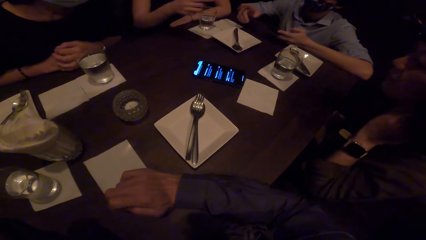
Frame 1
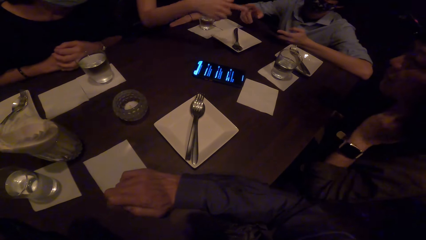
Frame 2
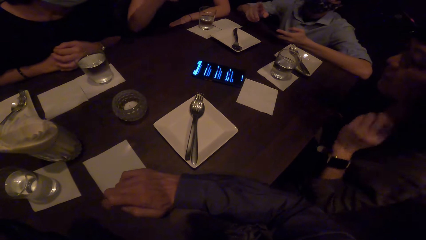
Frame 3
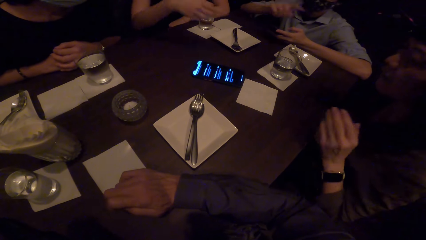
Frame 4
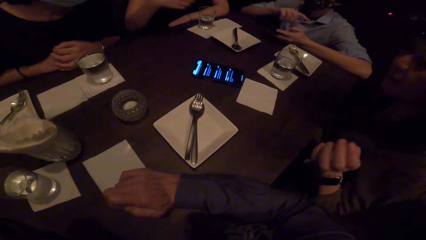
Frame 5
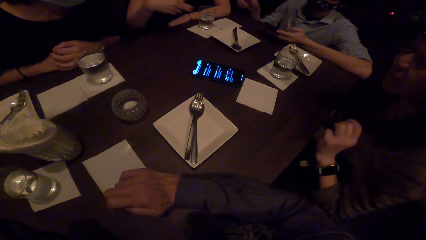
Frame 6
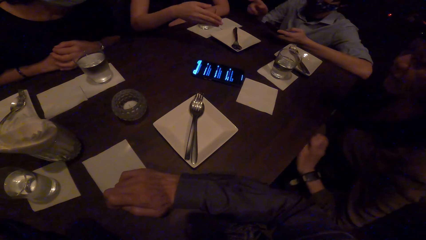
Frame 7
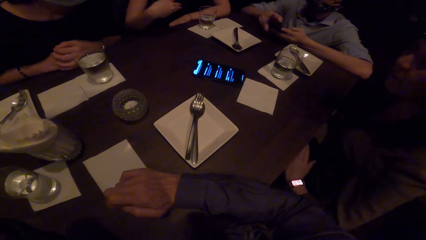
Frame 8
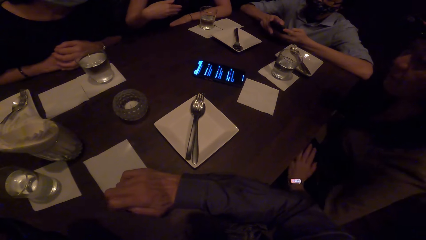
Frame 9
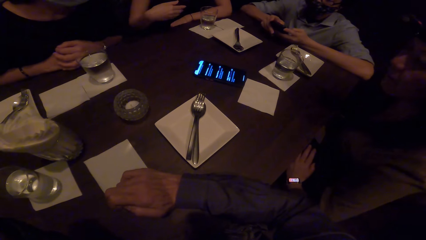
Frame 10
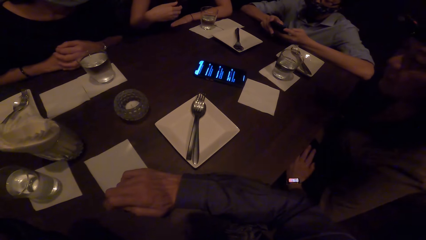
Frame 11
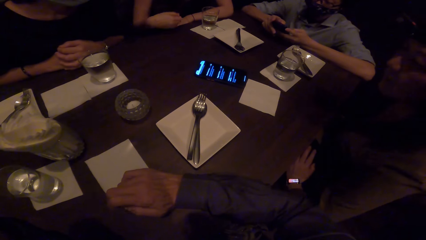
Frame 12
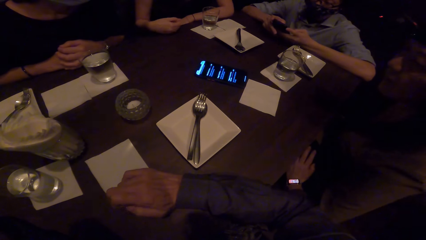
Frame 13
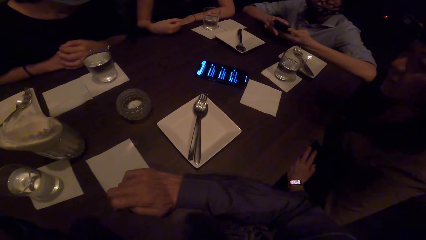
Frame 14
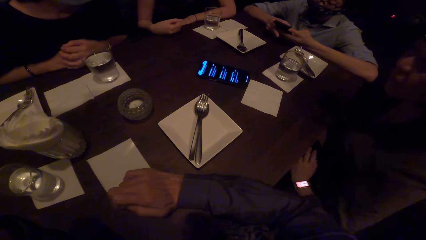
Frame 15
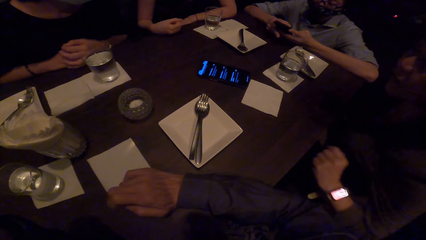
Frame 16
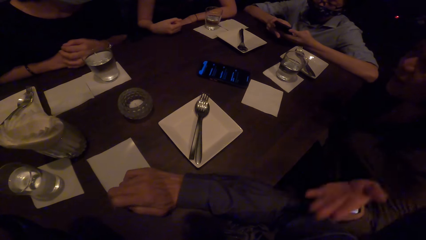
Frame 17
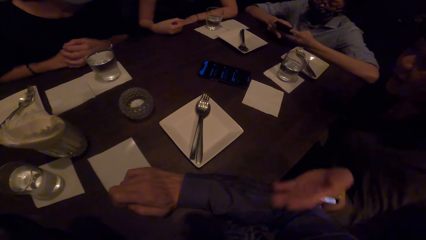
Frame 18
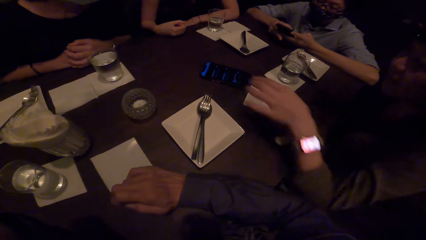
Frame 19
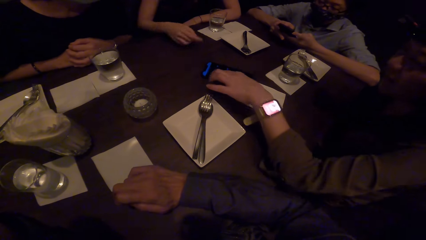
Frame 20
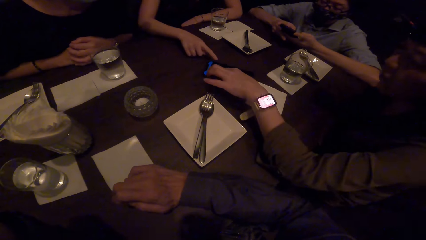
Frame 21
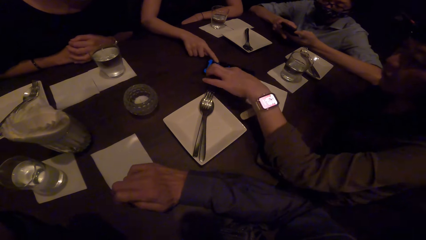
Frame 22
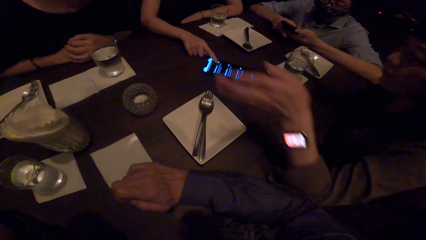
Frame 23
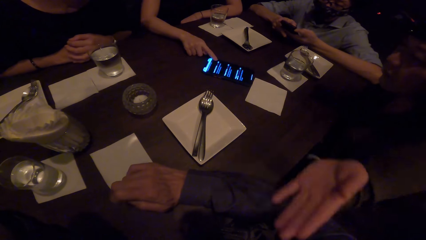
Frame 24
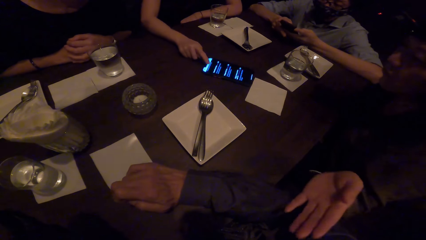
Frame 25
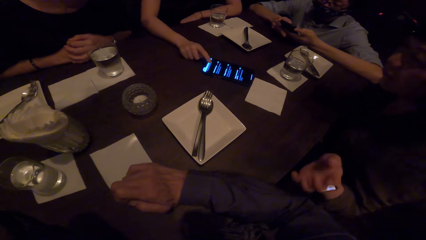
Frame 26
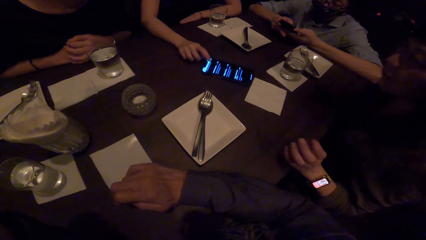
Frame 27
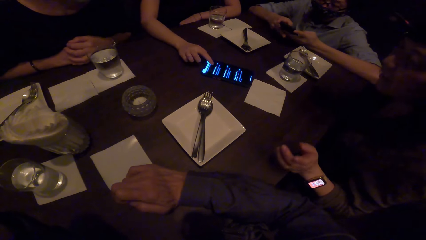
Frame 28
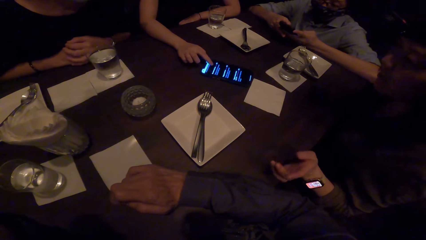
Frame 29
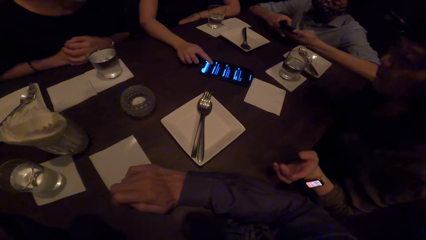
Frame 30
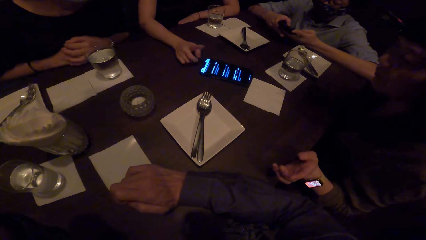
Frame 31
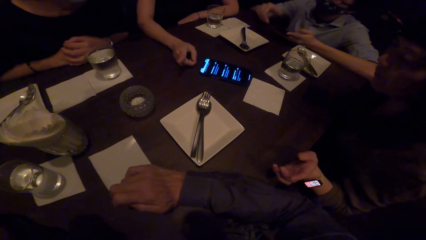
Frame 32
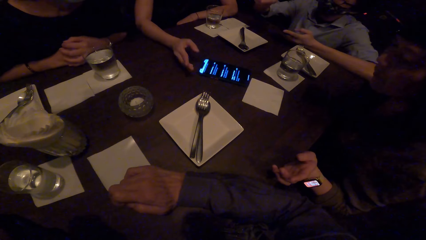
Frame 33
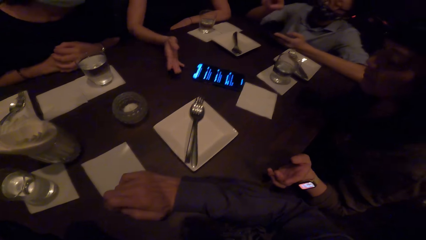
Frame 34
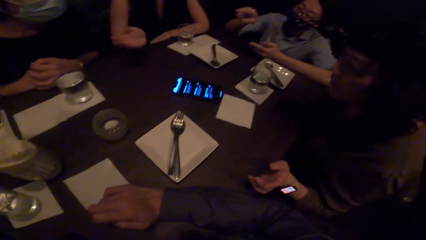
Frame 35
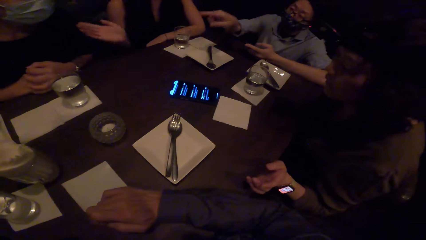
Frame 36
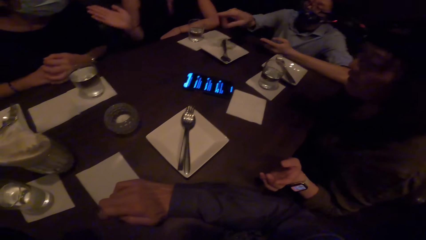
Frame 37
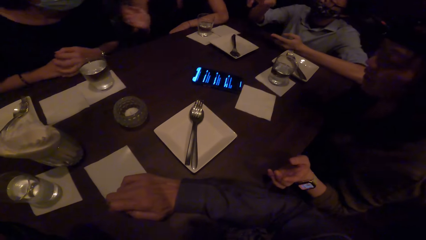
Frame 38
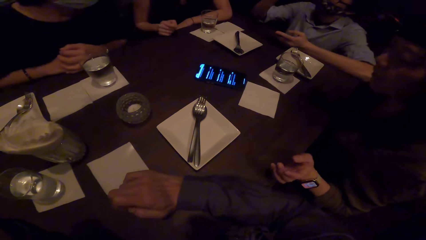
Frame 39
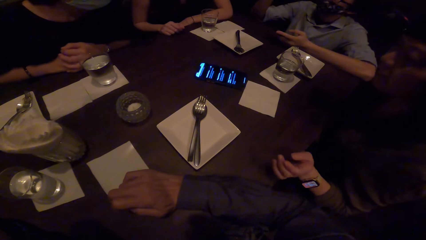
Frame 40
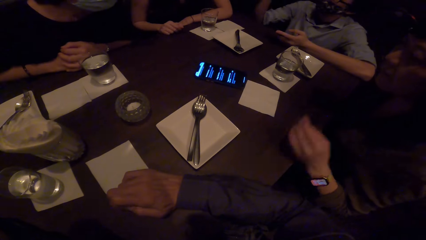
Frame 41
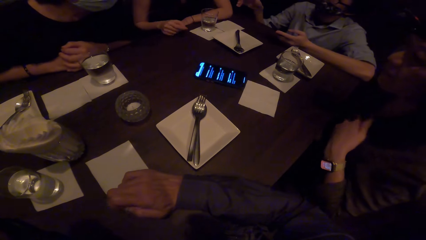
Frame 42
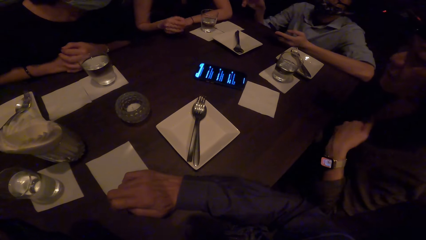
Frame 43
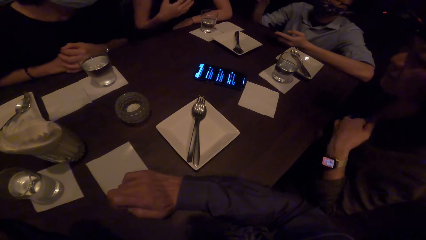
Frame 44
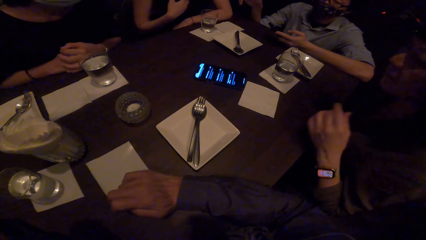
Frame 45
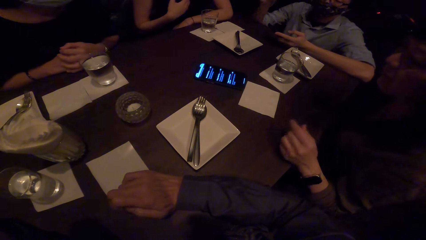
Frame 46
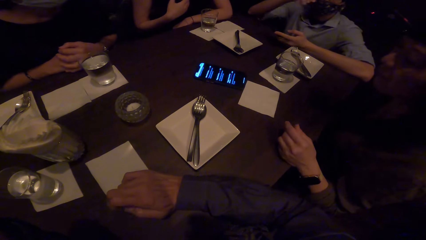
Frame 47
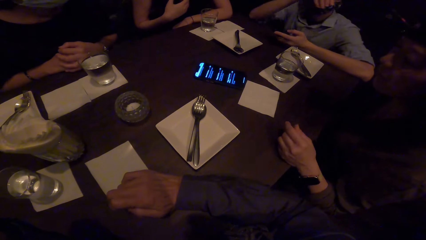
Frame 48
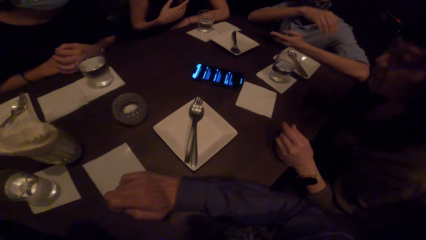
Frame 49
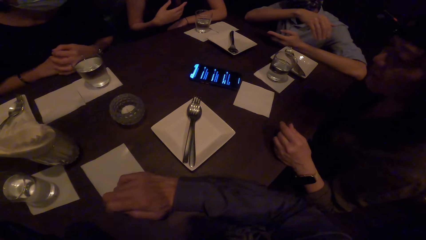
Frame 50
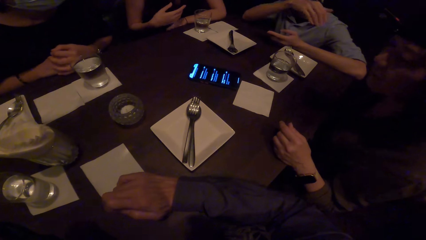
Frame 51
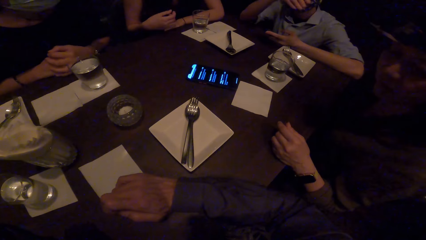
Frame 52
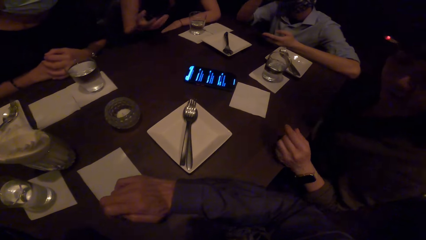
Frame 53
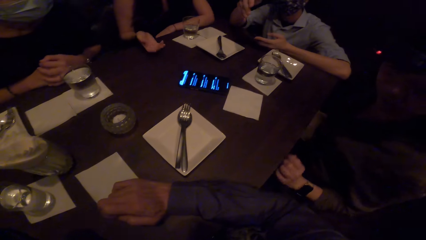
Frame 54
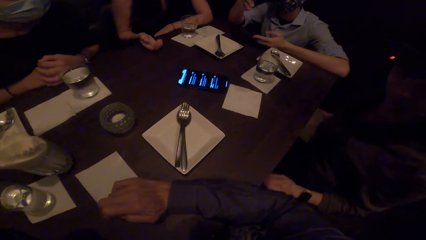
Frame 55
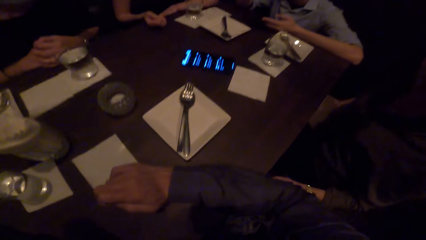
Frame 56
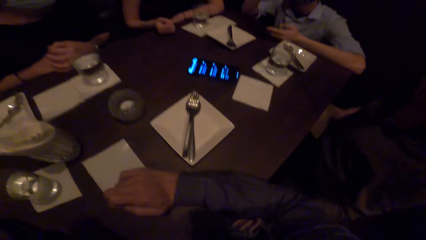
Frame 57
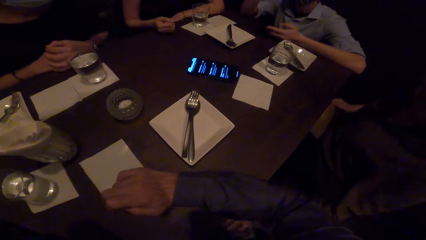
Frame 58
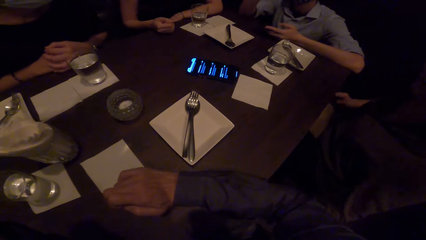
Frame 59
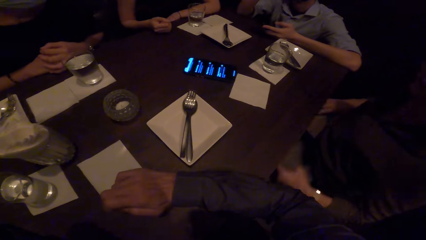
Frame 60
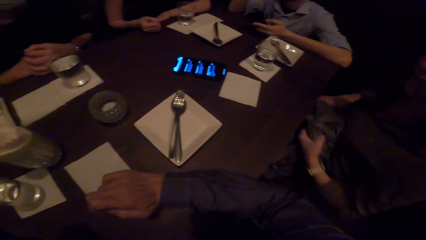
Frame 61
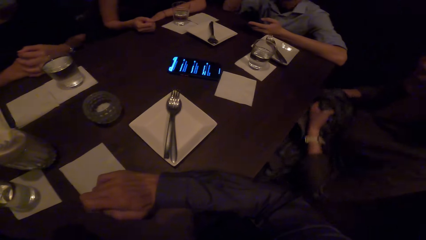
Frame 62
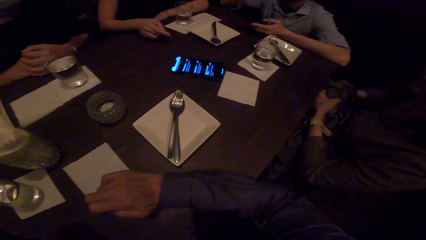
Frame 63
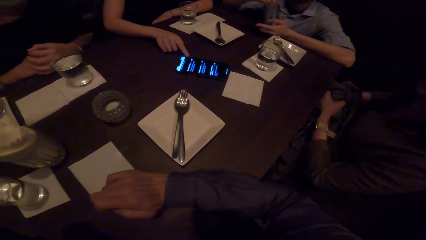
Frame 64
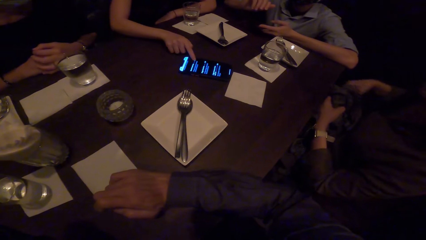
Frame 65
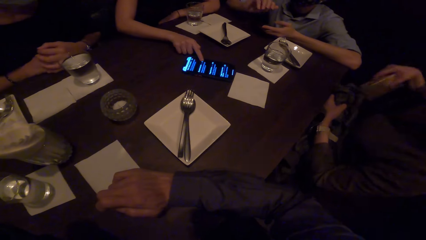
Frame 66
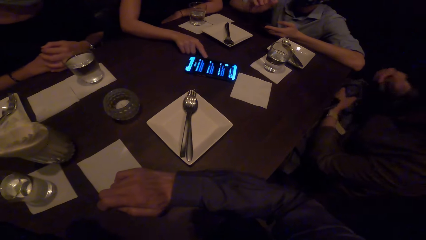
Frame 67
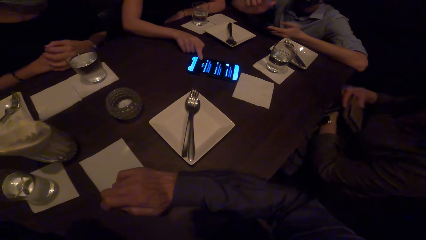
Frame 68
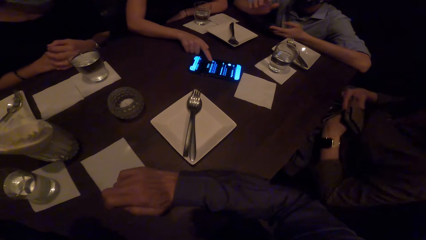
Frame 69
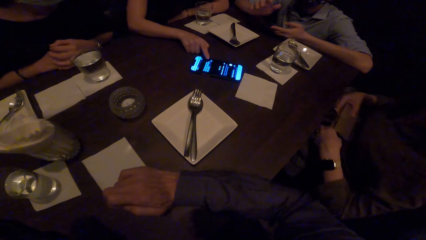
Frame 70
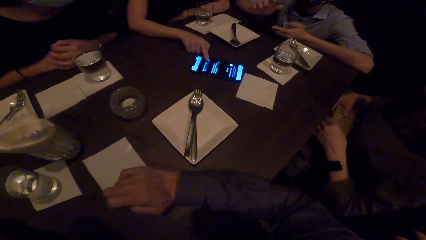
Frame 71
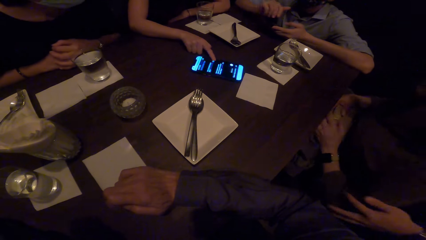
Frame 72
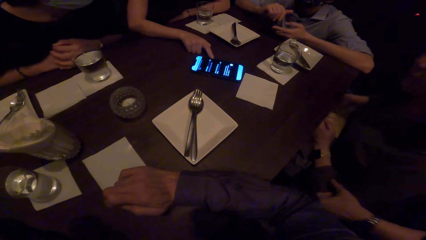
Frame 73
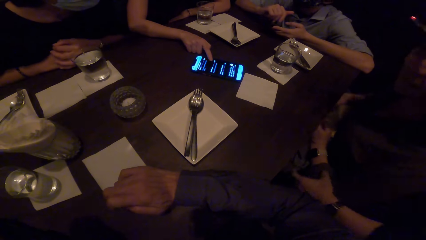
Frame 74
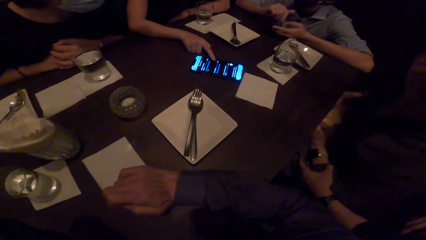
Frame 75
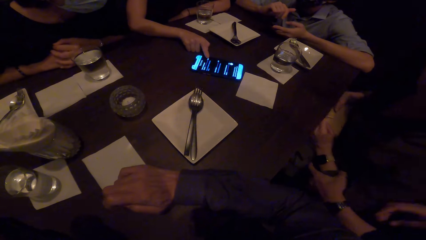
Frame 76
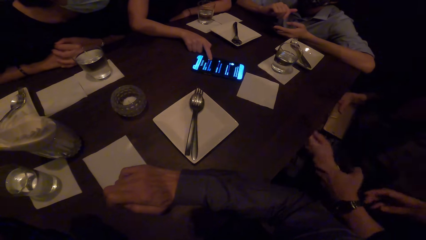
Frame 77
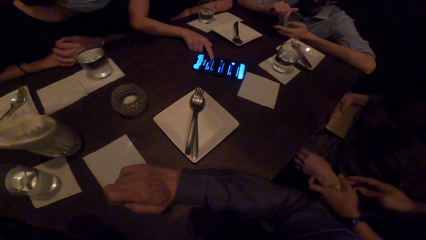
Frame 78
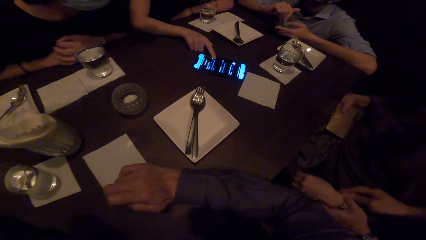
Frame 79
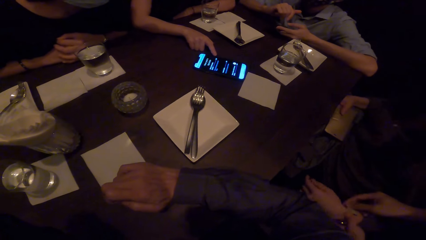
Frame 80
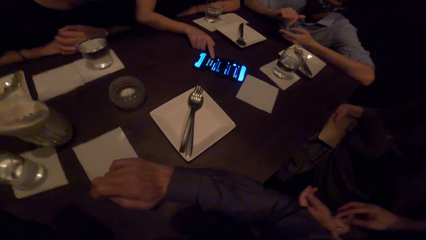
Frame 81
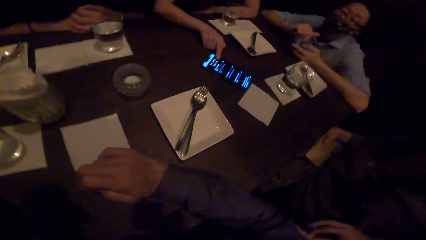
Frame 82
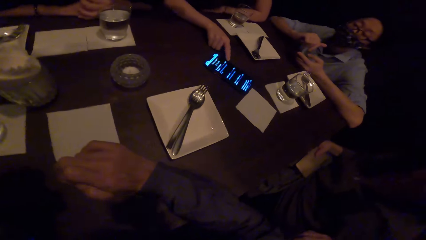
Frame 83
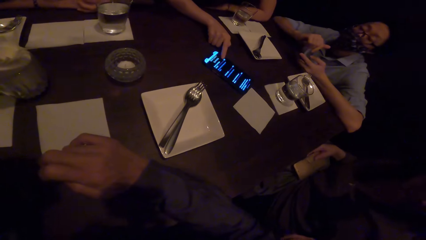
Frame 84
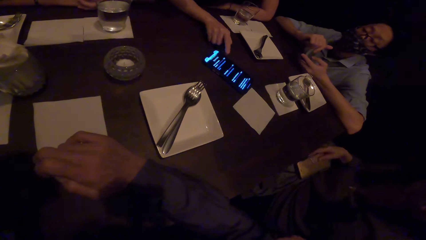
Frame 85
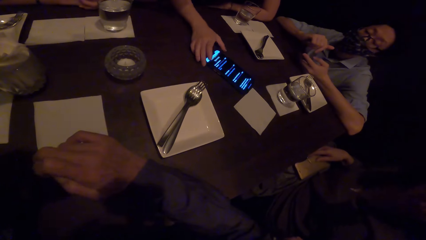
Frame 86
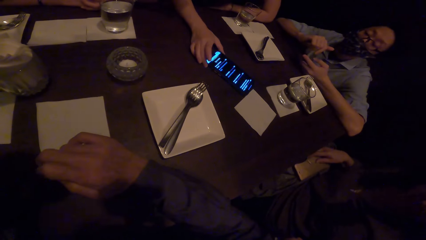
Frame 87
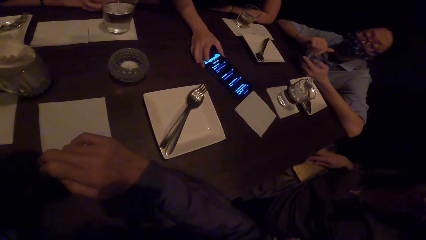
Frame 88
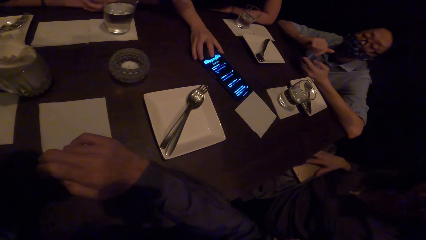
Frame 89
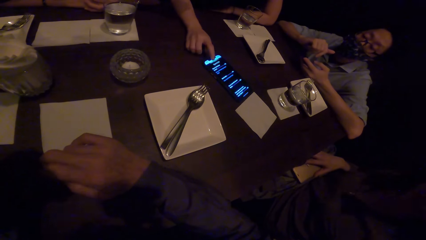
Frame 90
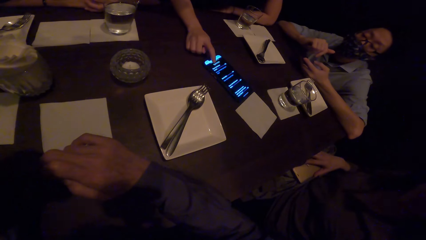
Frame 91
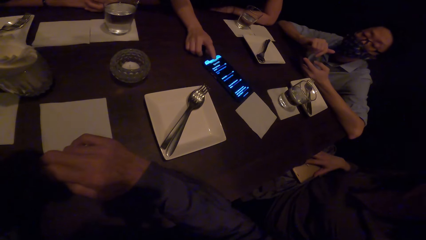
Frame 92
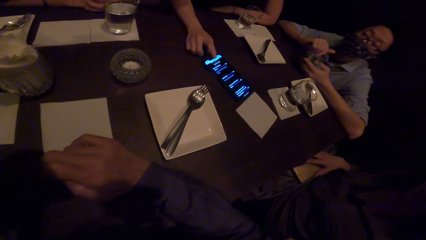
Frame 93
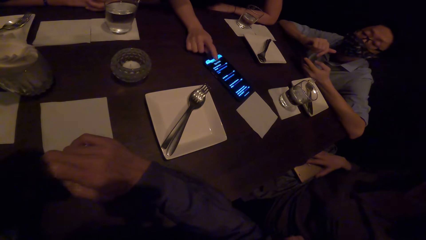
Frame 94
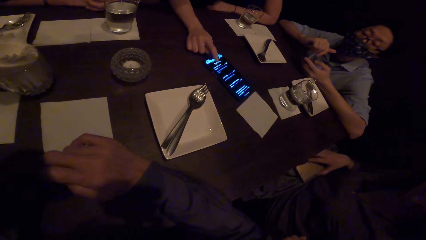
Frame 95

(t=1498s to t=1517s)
A lady gestures and converses. A female does hand movements. A man operates the phone in his hands. Another lady gestures and converses. The second lady touches the phone on the table and operates the phone. The first lady operates the phone on the table. The second lady stares on the table. The first lady gestures and converses. The man gestures and converses. The second lady gestures and converses. The second lady positions a cloth on her lap. The second lady operates the phone. The first lady operates the phone on the table. The man stares at his phone. Another man pulls the second lady's hand and removes the wrist watch from the second lady's hand. The first lady positions the phone on the table.
